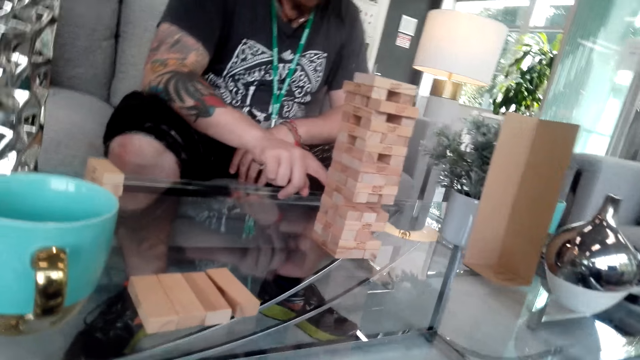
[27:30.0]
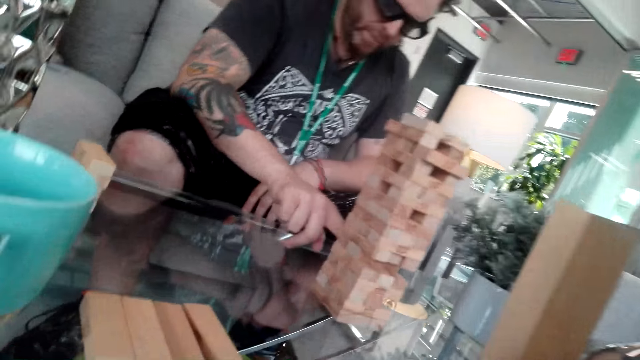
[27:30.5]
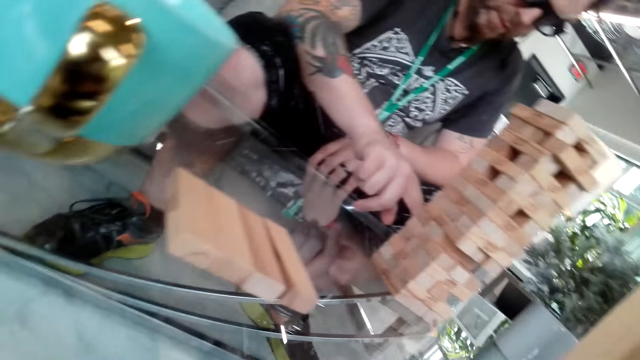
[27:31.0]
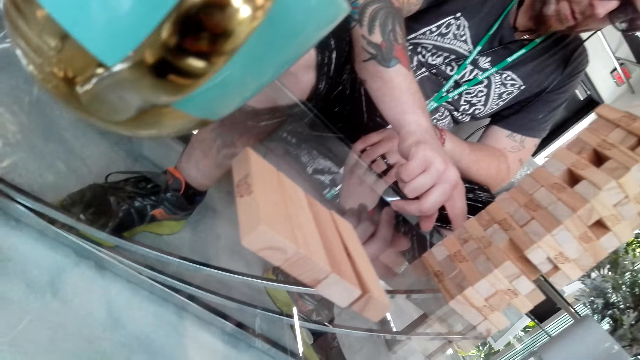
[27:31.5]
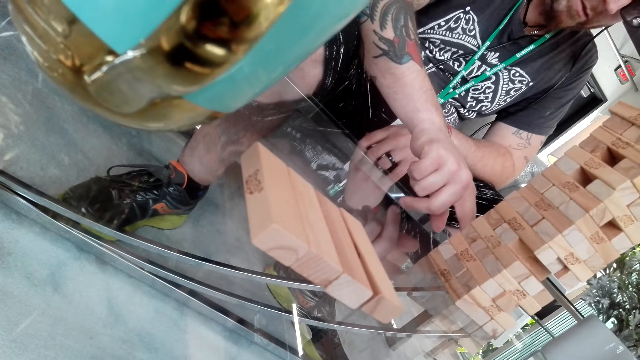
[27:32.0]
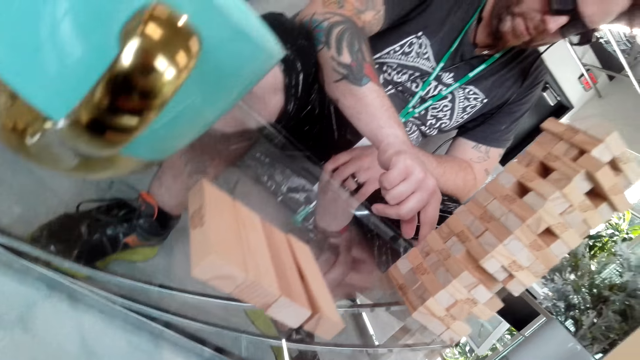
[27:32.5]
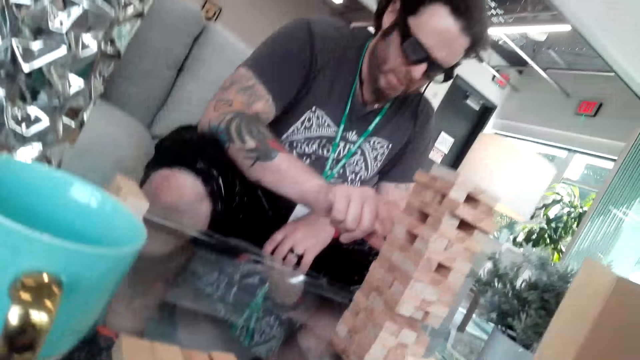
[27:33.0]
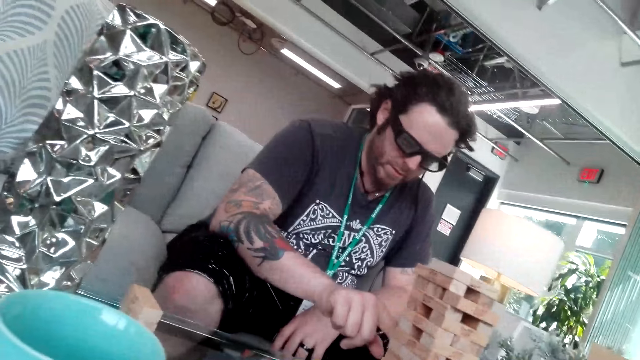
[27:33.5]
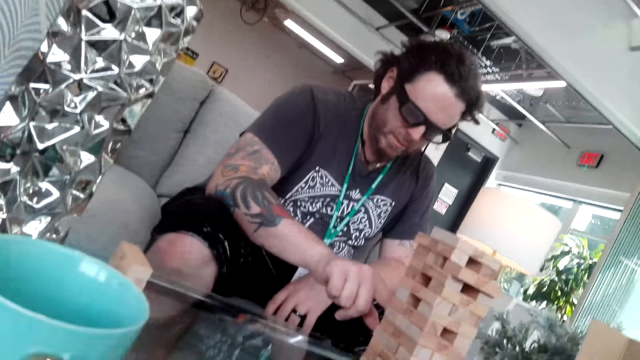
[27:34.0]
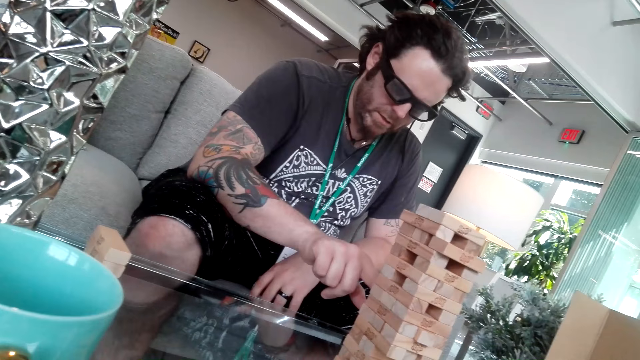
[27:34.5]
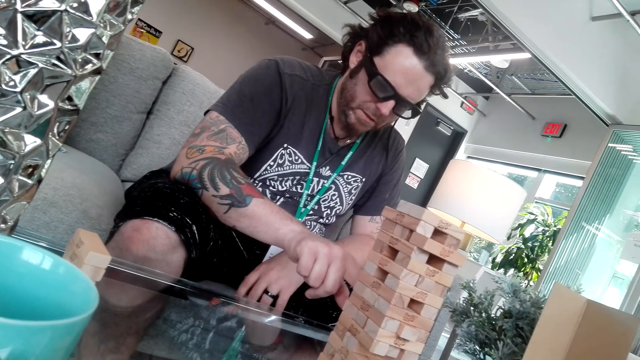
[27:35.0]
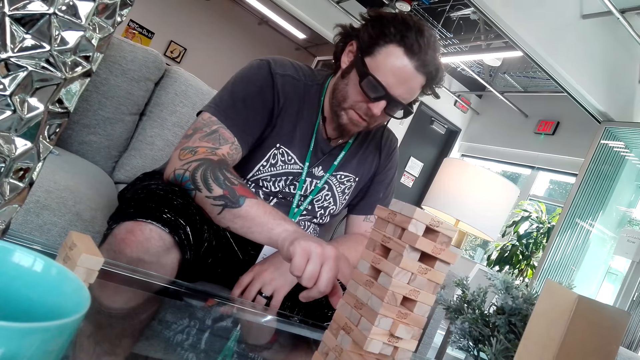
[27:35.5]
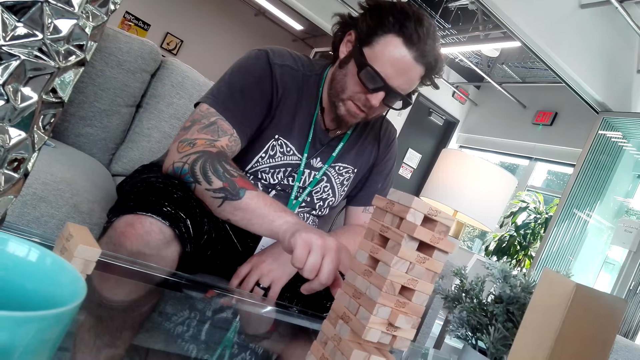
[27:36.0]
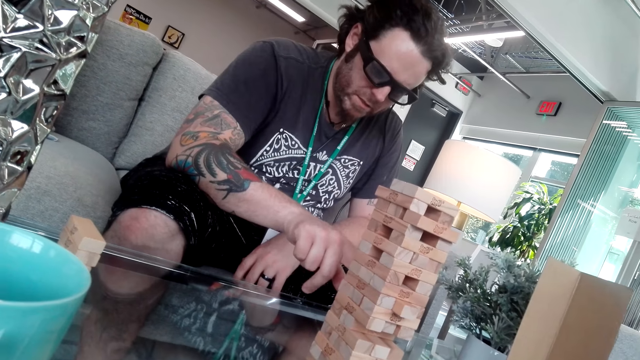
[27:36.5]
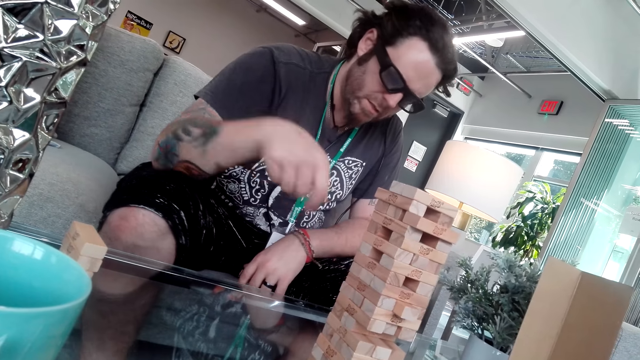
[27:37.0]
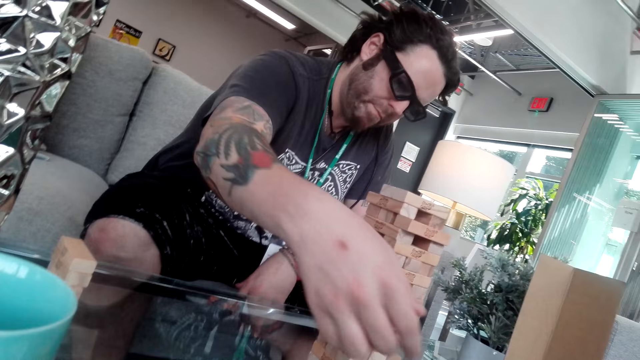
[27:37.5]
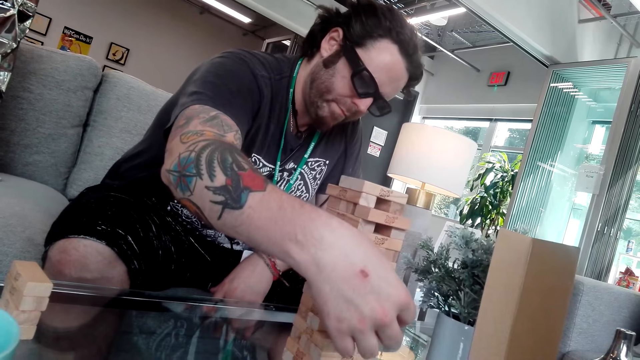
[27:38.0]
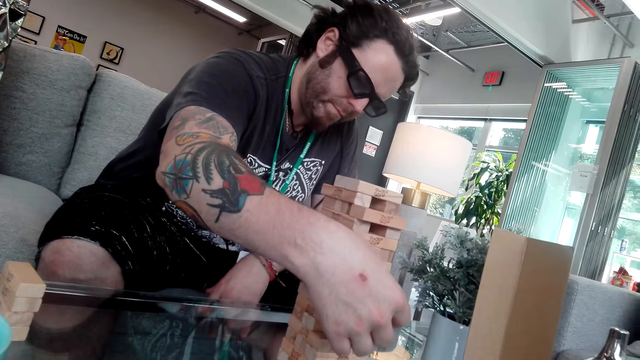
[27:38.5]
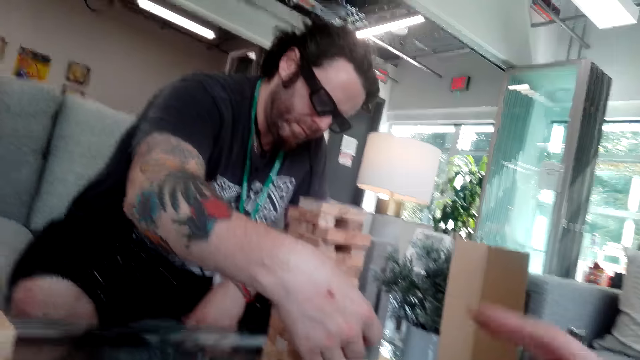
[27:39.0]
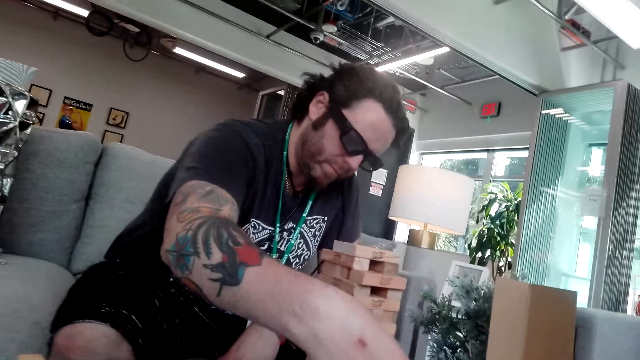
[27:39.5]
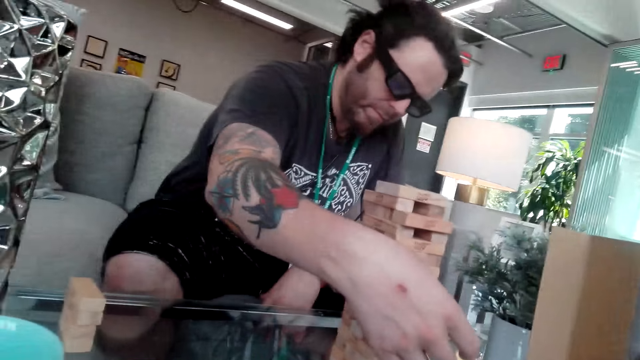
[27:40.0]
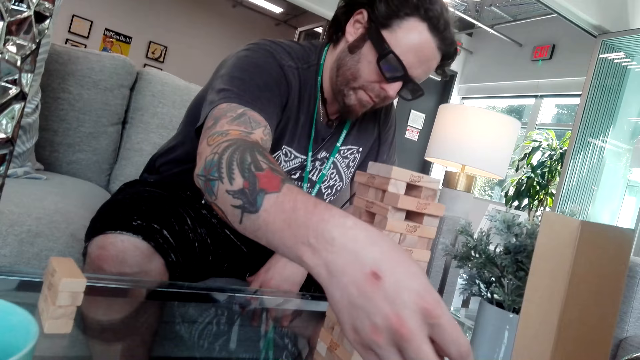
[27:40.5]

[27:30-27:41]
A man plays the Jenga game.

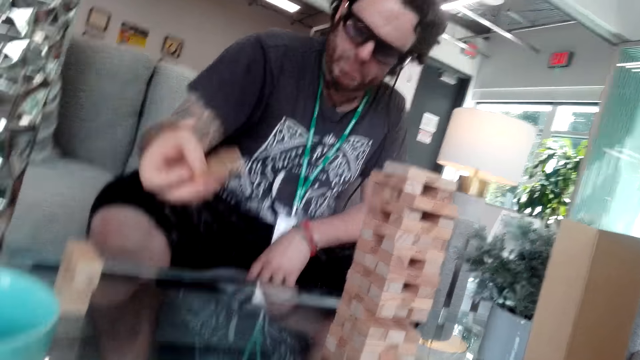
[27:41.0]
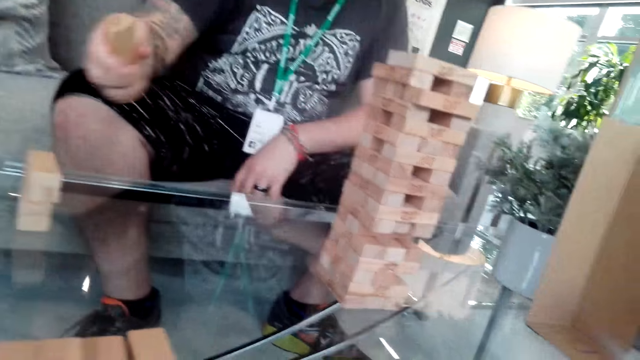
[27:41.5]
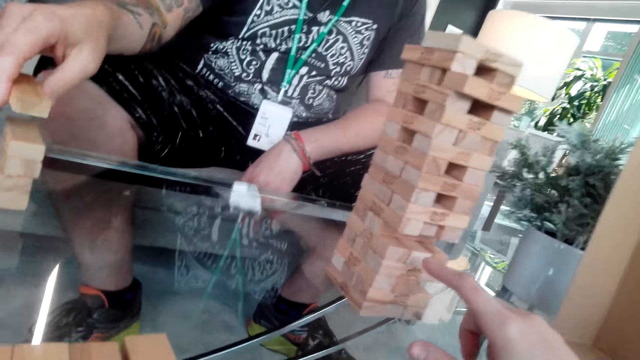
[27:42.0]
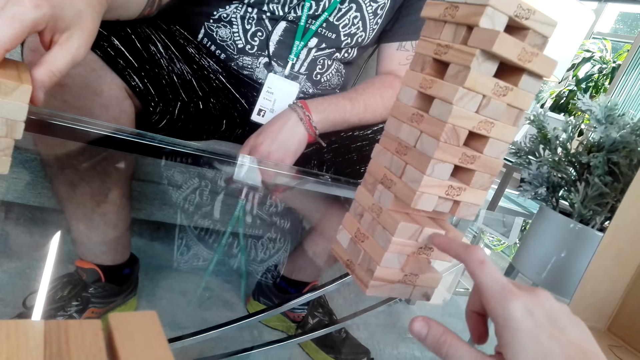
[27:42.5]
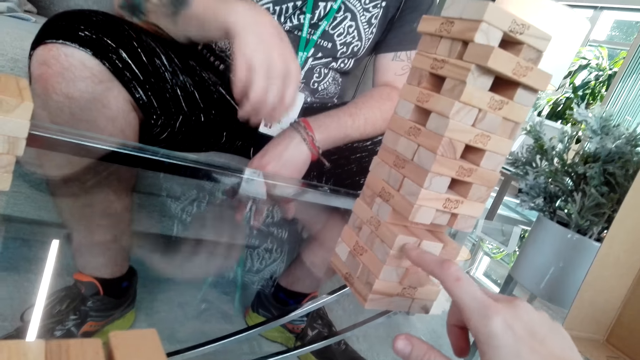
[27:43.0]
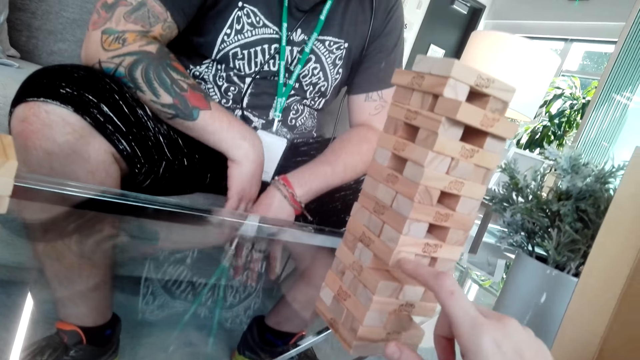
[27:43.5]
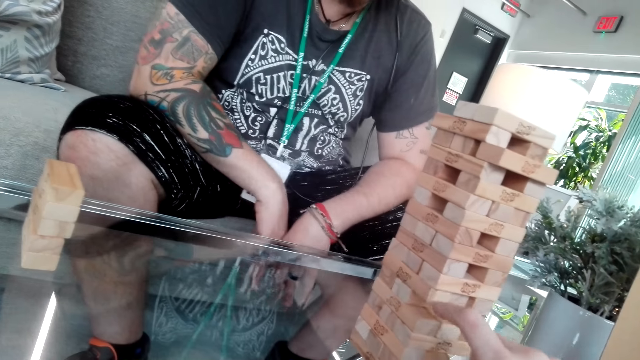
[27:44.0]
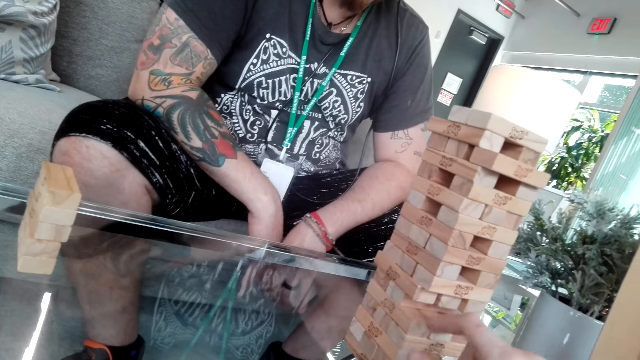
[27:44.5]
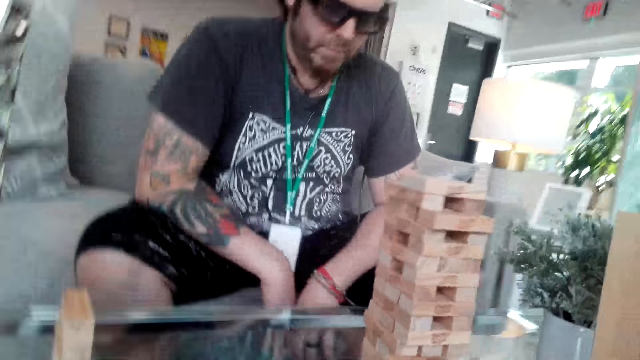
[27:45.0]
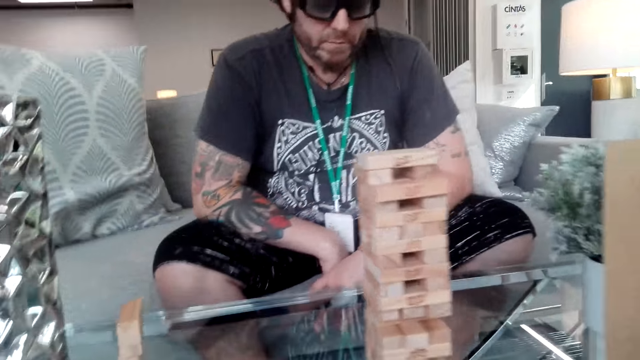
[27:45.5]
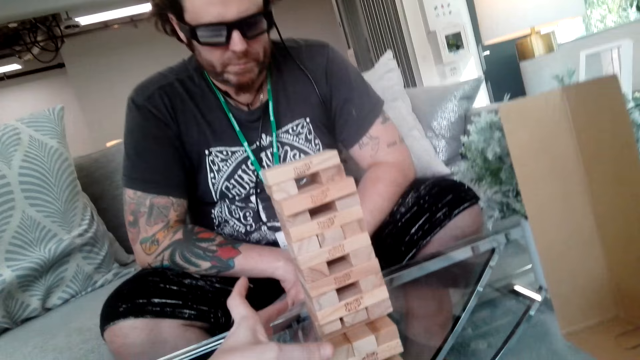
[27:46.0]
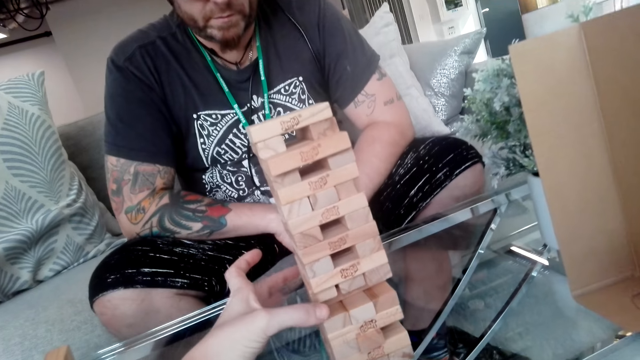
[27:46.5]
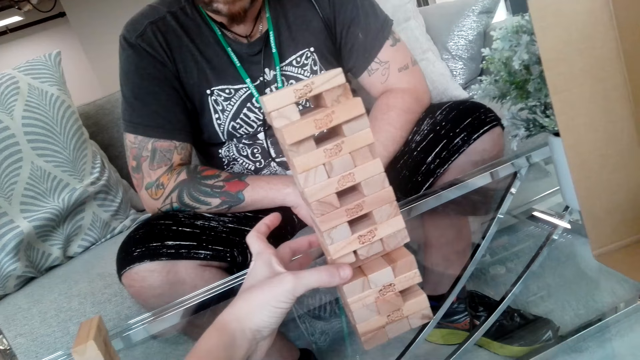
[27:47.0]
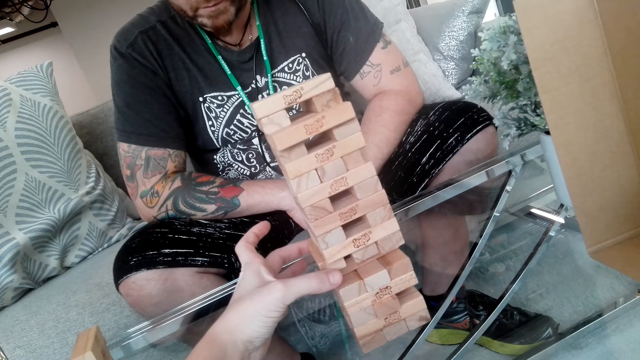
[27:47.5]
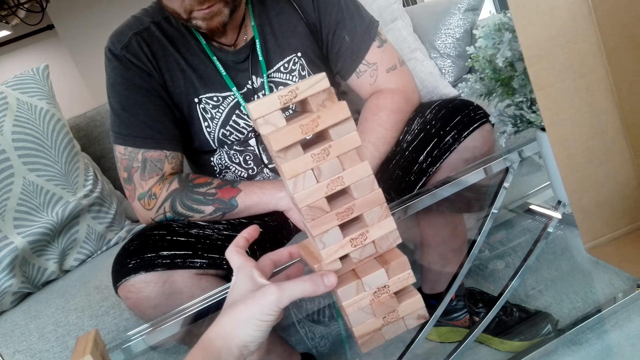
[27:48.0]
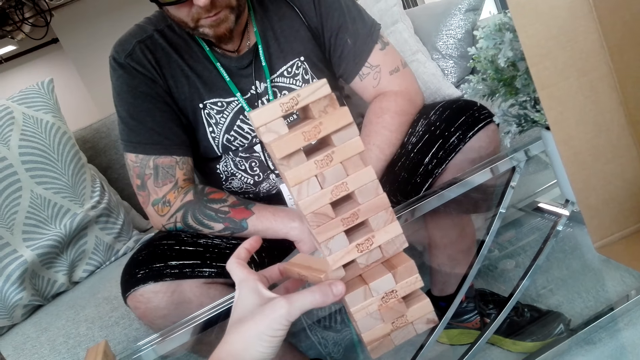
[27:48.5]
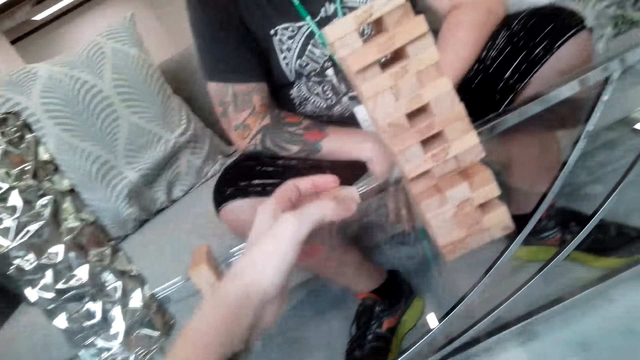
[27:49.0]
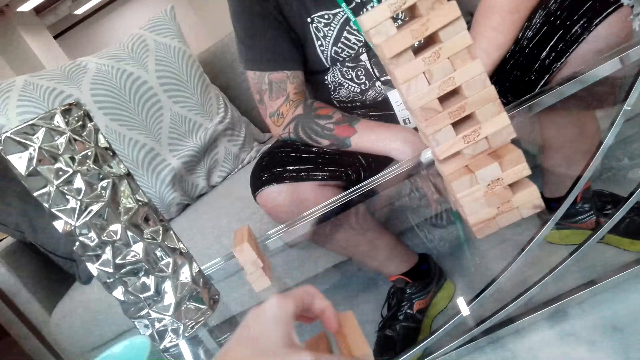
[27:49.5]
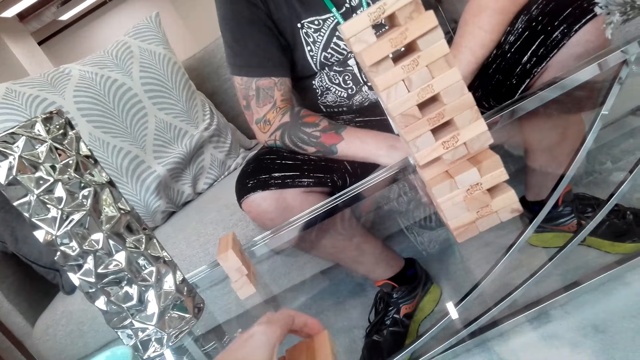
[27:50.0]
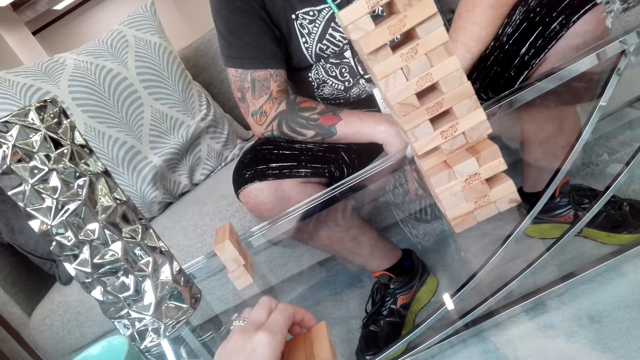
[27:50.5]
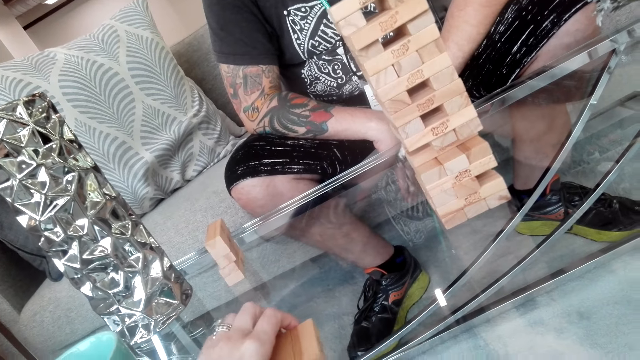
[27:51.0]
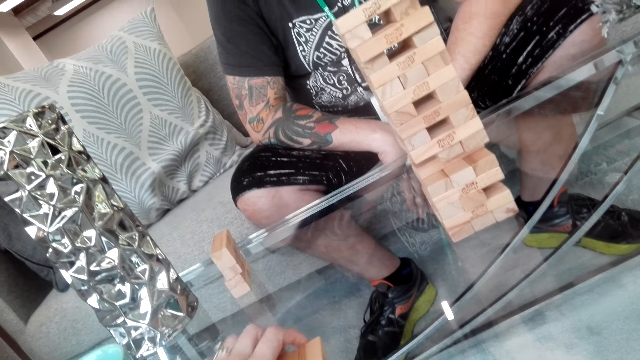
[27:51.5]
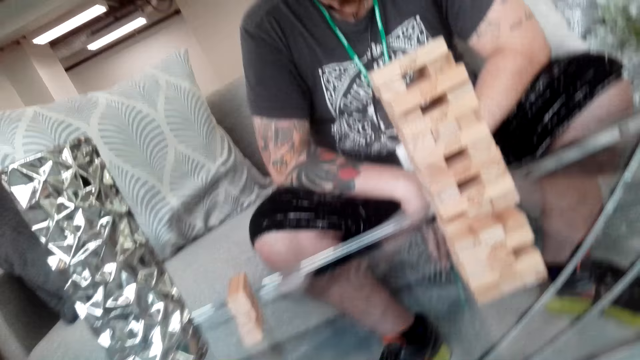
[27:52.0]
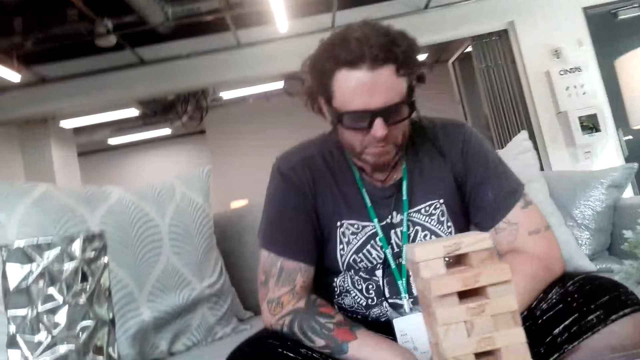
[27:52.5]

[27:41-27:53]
The camera wearer plays the Jenga game.
